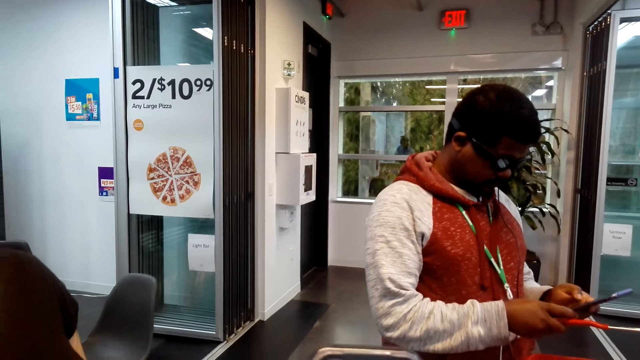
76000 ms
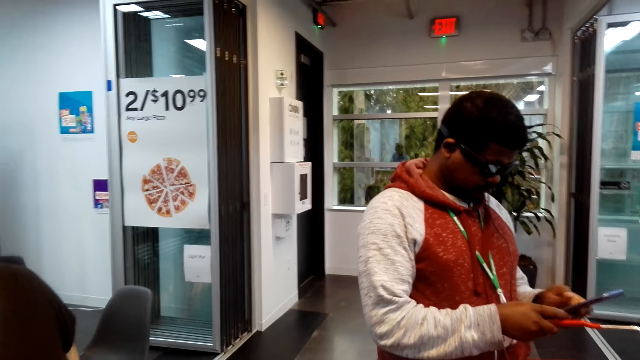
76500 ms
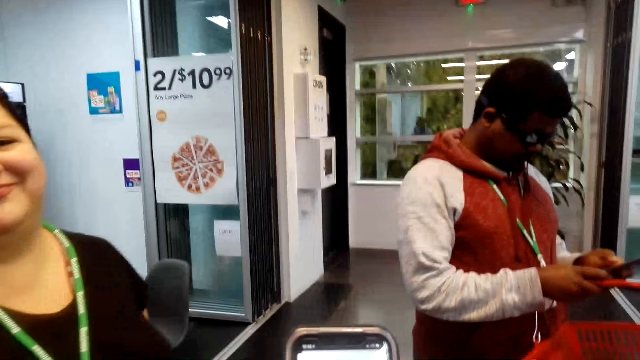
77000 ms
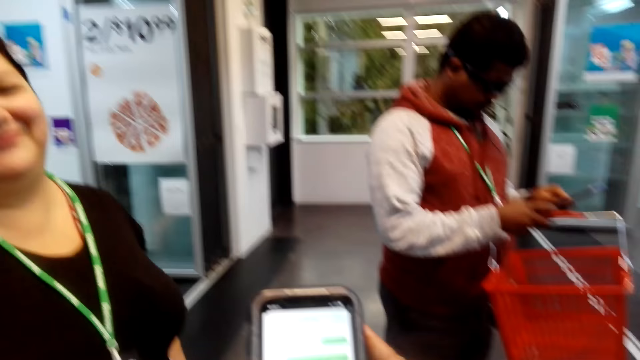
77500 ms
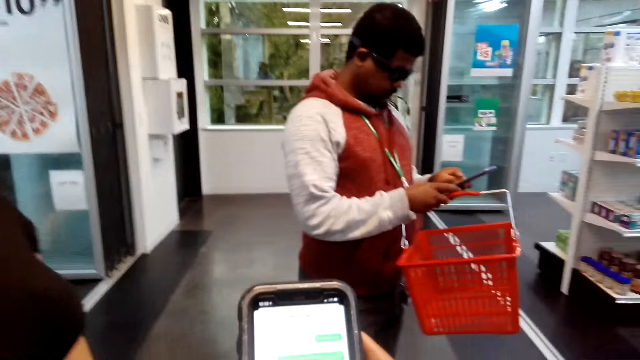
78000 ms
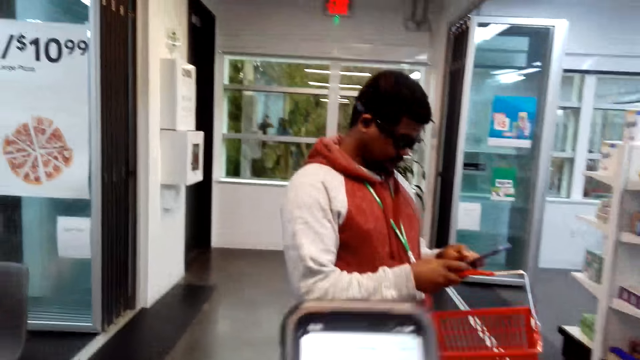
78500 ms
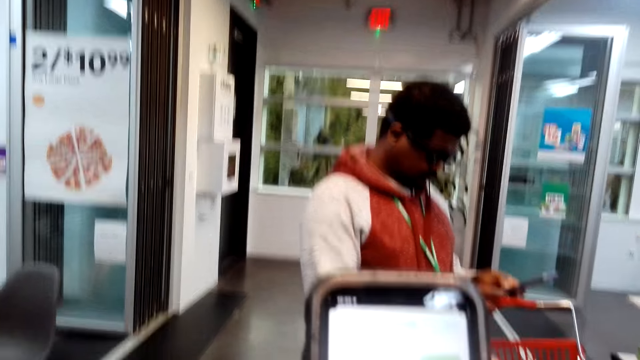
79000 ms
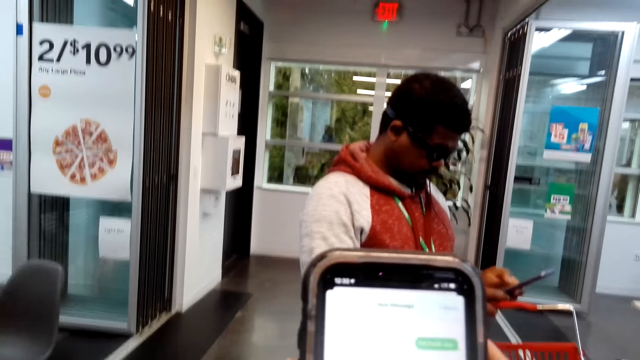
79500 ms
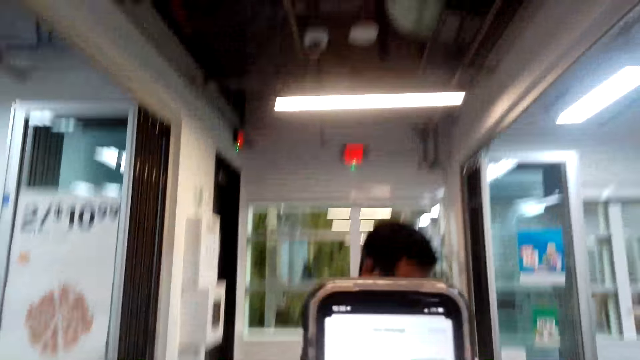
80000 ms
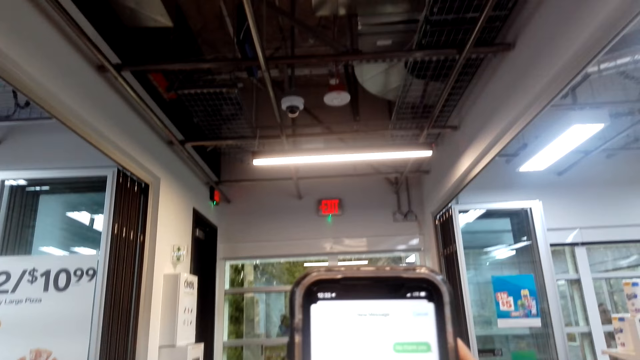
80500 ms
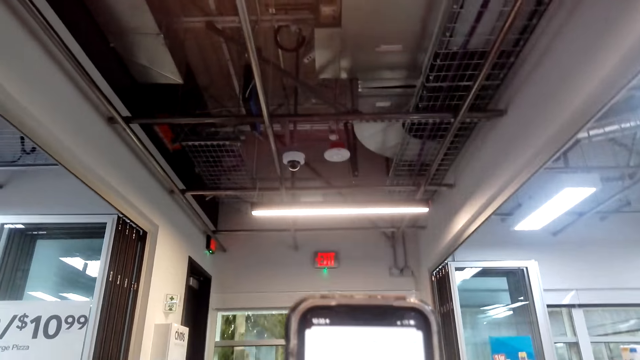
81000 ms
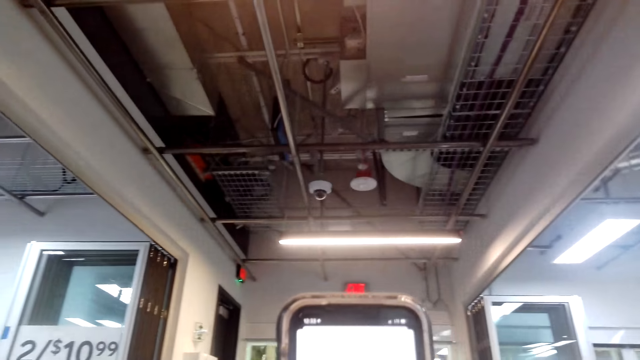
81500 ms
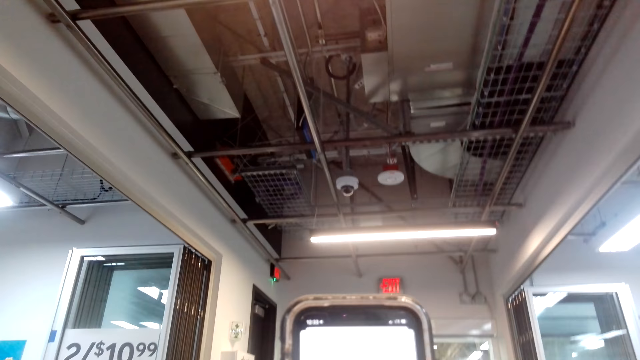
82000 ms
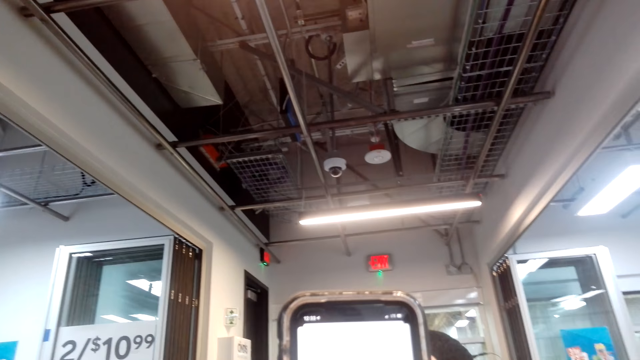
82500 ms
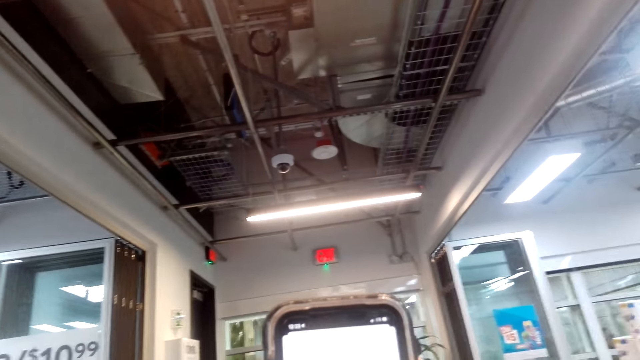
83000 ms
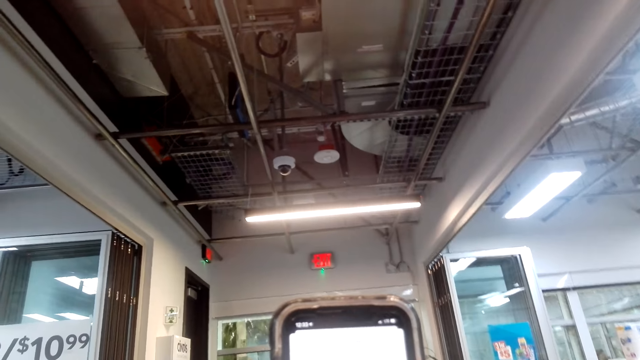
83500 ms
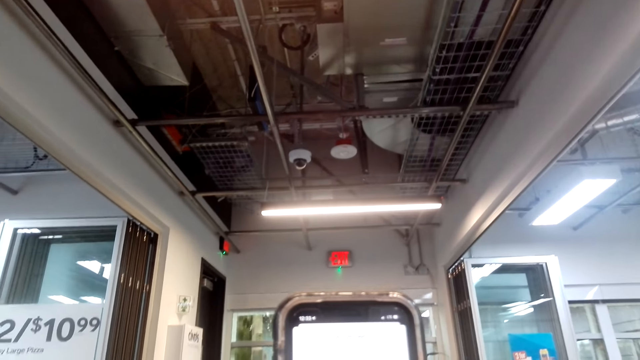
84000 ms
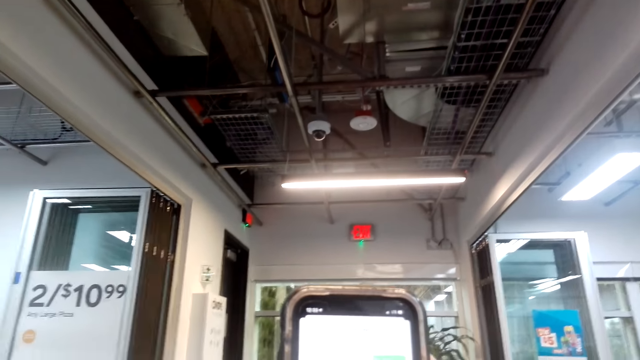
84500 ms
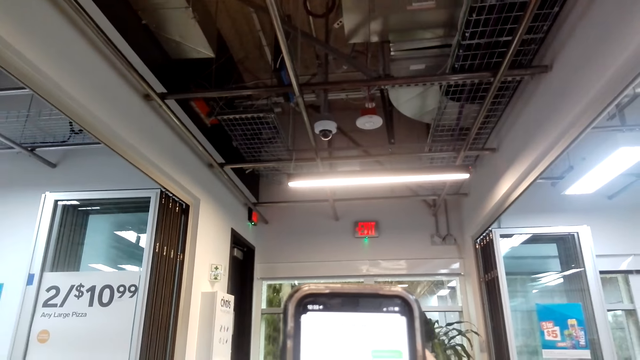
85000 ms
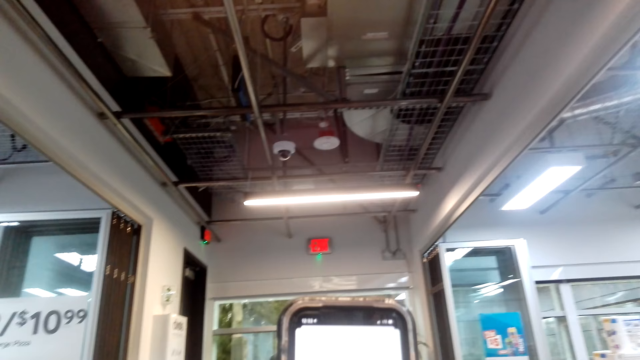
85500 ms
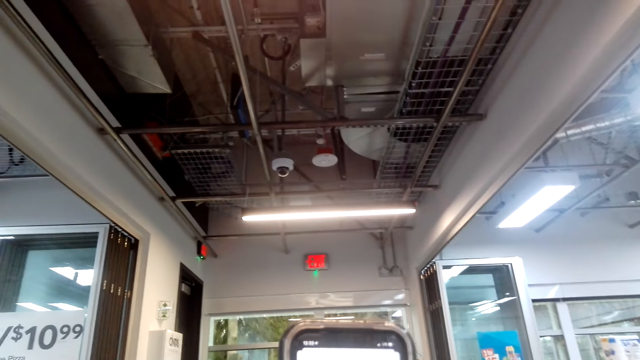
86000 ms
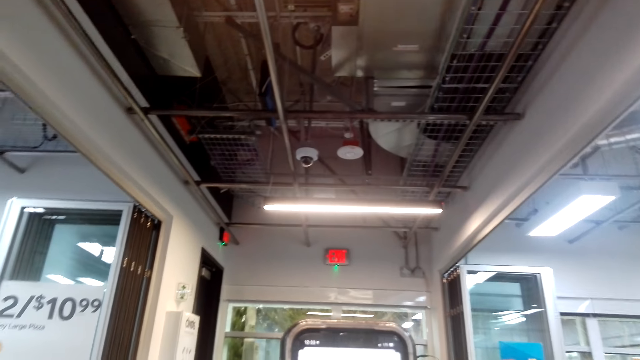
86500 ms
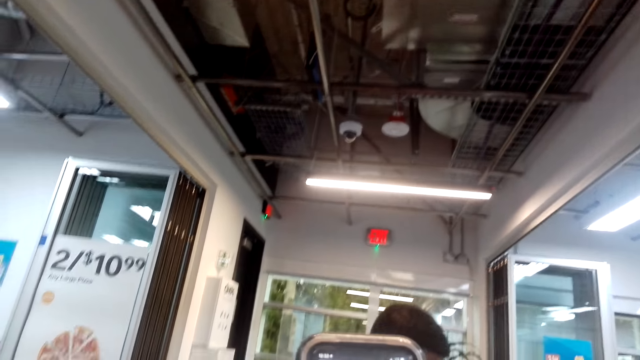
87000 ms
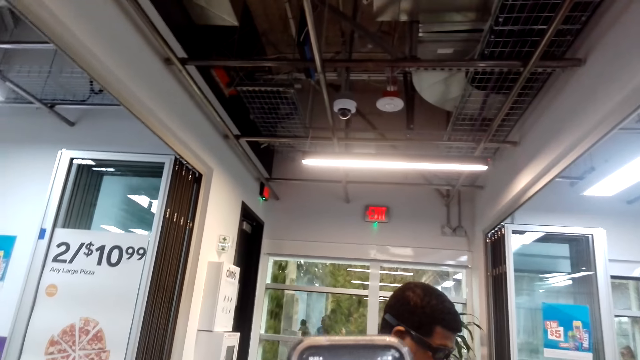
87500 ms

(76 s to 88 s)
A man operates a phone. The camera wearer operates a phone. They lift the phone. They operate the phone. They read the message from the phone.

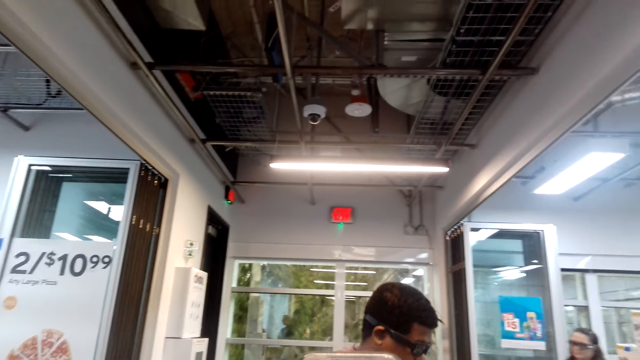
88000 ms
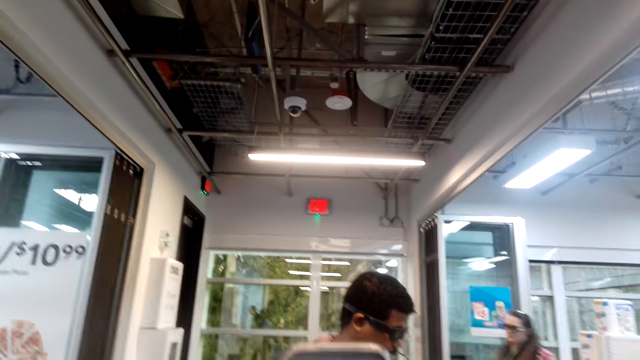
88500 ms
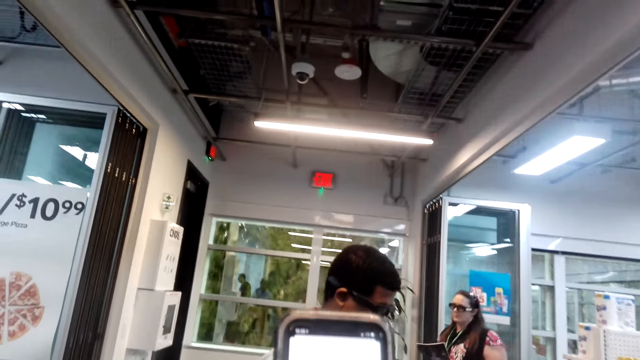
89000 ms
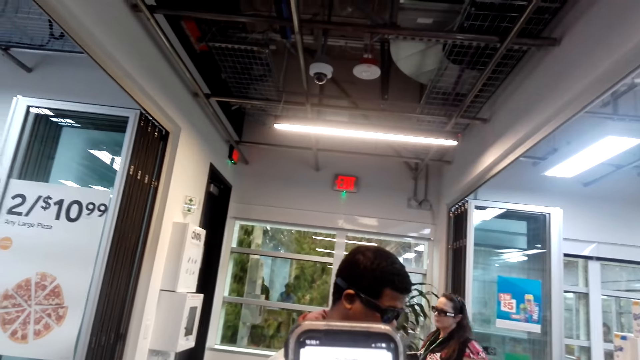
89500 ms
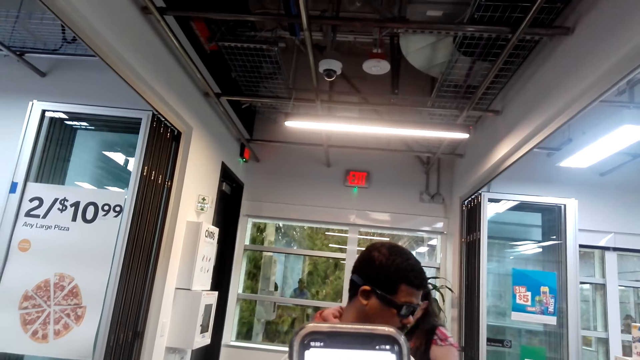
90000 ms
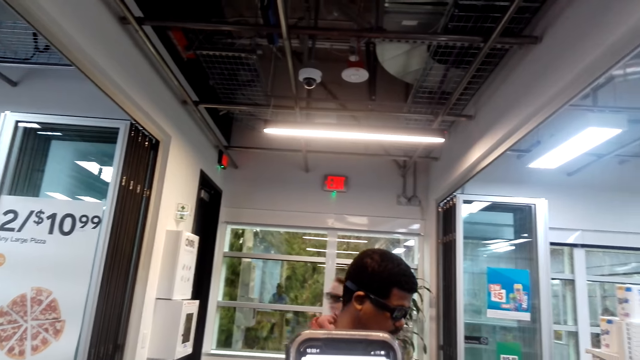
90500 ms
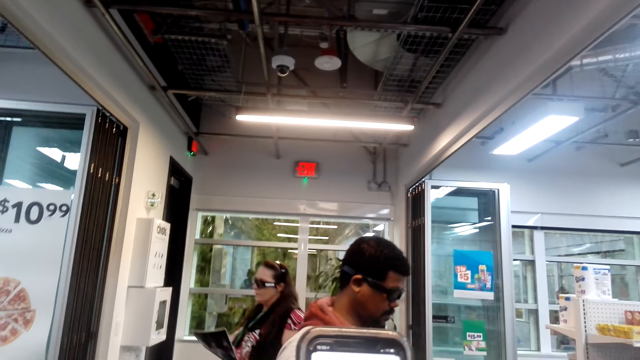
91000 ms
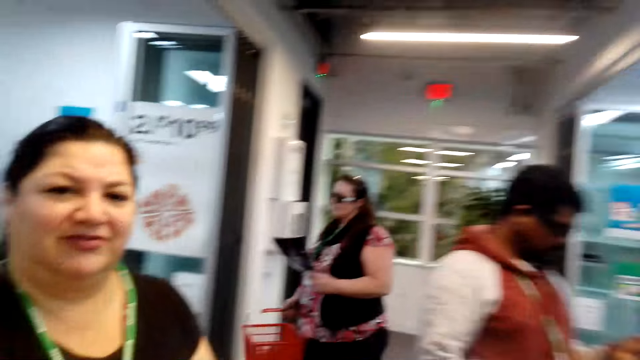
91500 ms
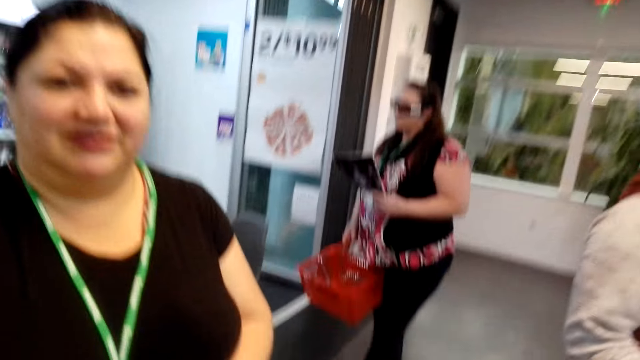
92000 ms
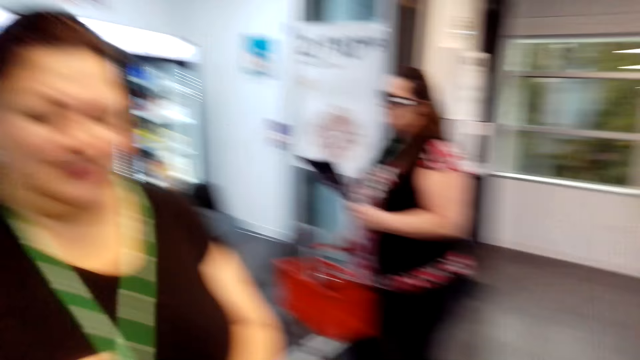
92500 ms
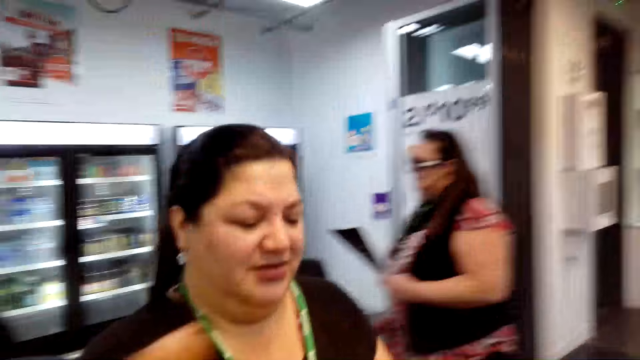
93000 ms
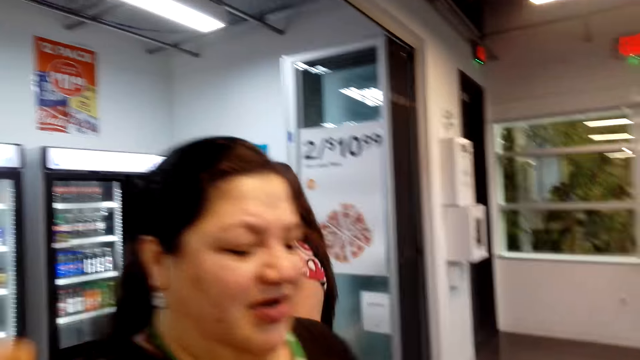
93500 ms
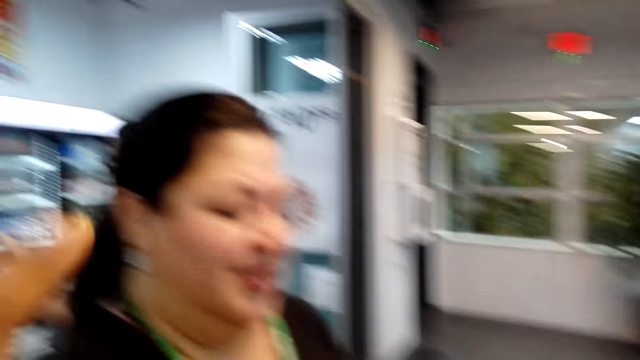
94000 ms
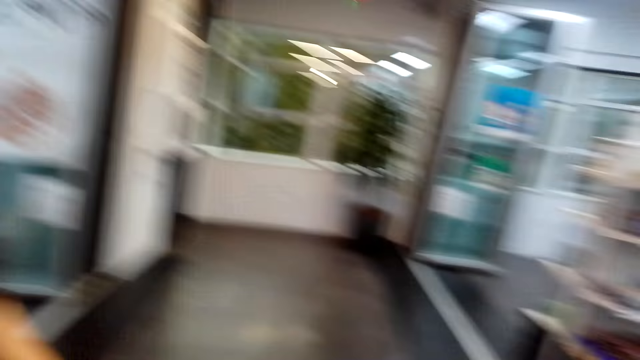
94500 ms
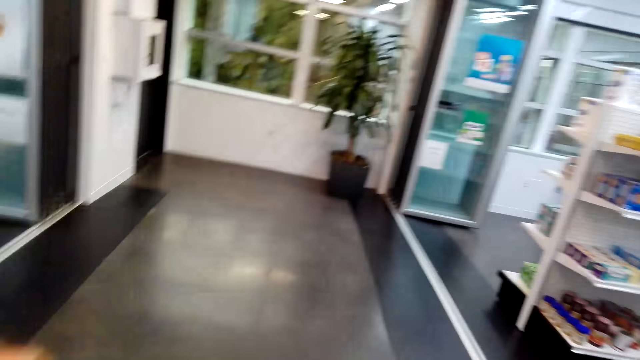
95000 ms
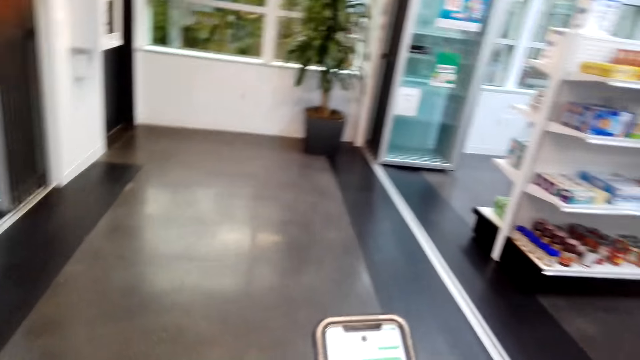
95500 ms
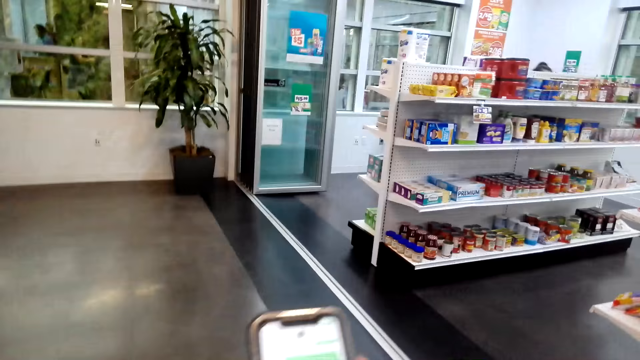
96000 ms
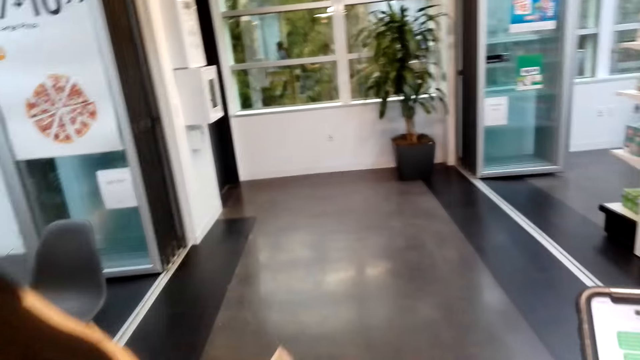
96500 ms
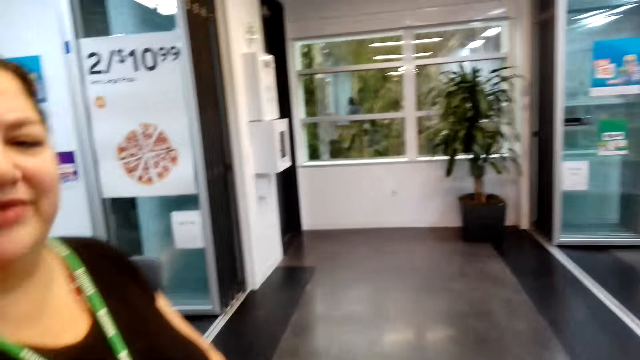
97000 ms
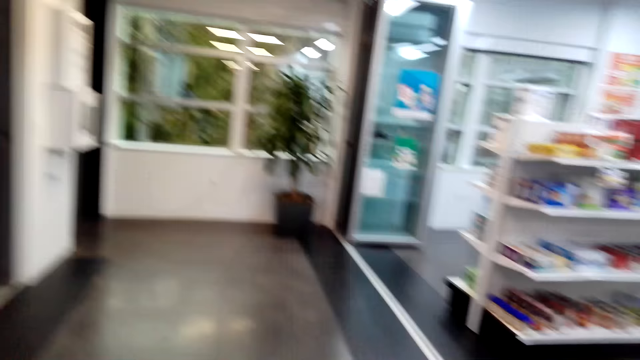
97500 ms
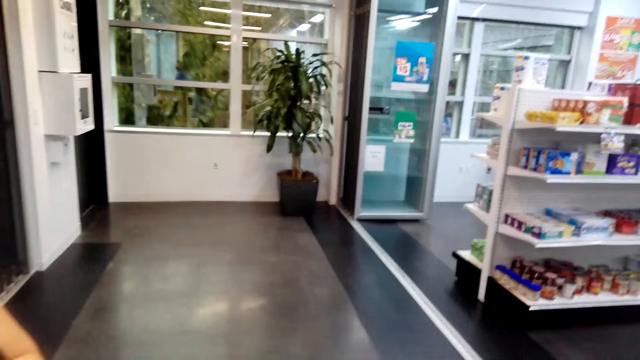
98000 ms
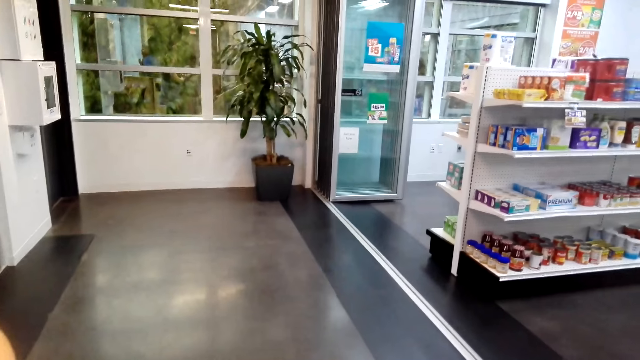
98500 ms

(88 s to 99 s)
A woman converses with the camera wearer. The camera wearer operates a phone. The woman converses with the camera wearer.
